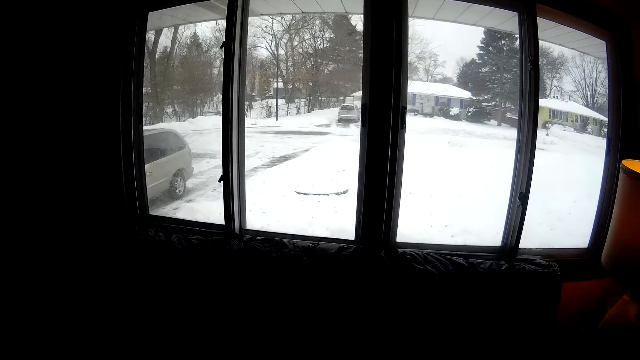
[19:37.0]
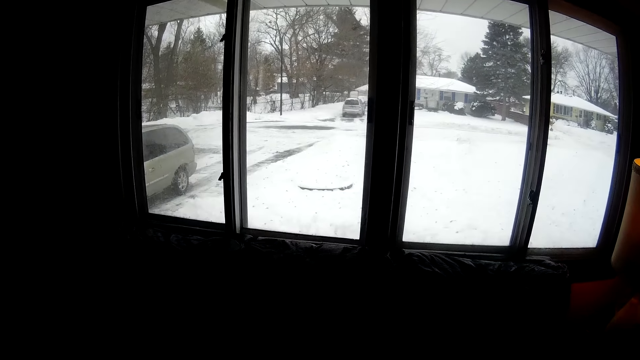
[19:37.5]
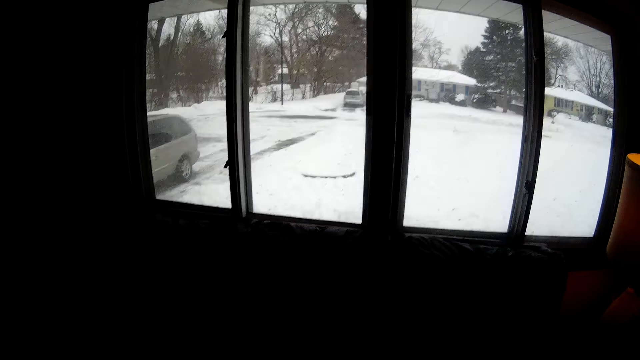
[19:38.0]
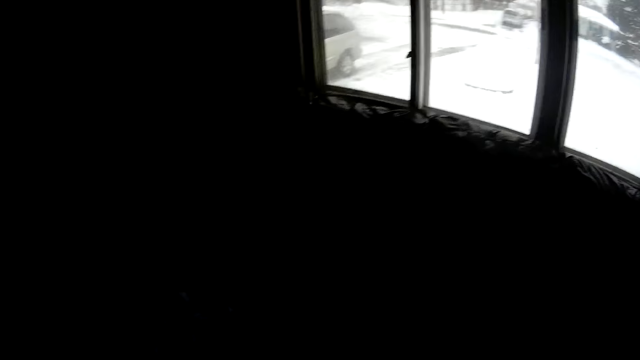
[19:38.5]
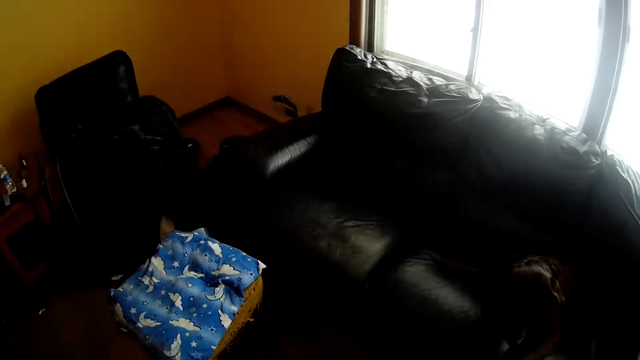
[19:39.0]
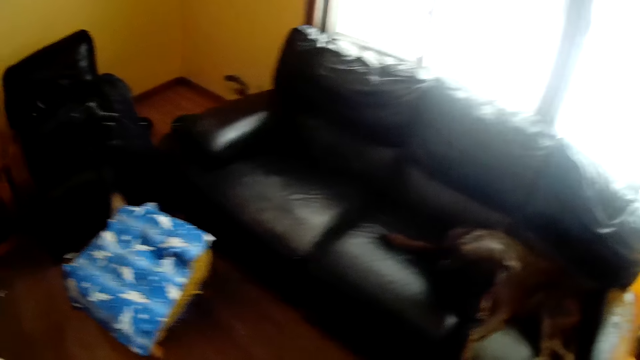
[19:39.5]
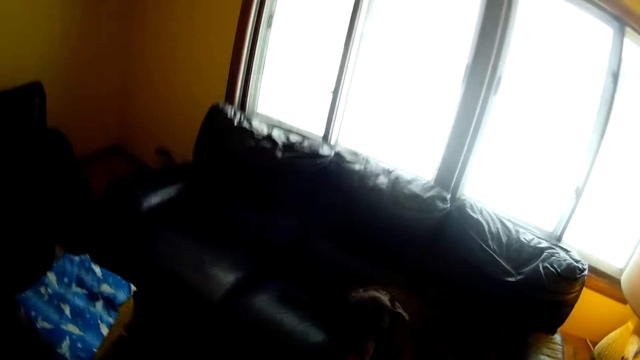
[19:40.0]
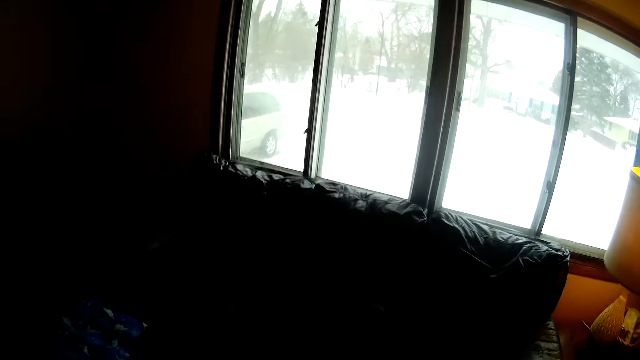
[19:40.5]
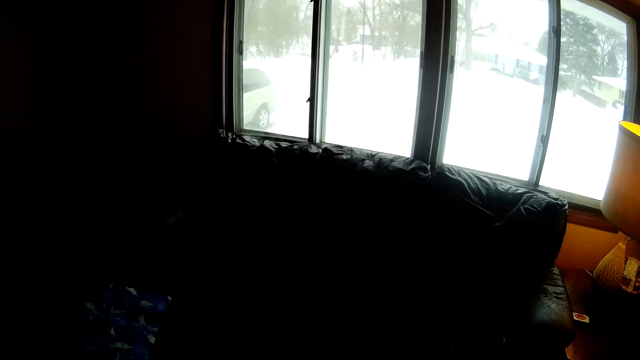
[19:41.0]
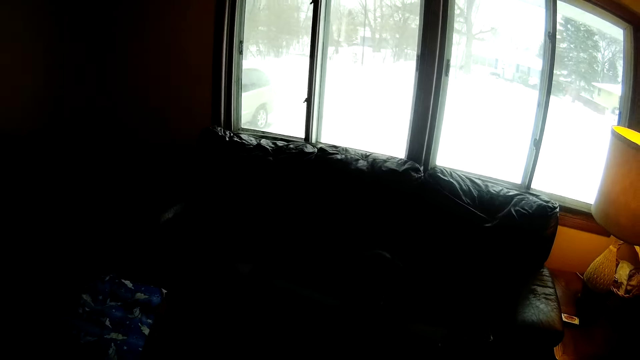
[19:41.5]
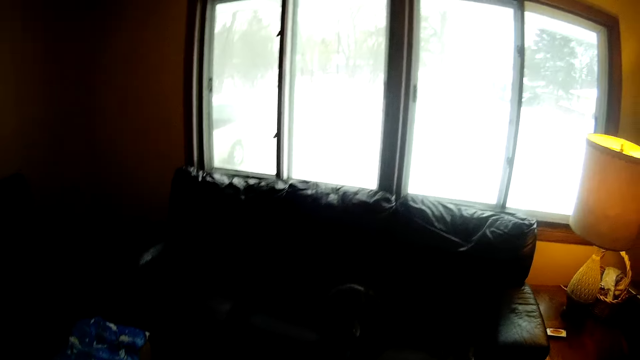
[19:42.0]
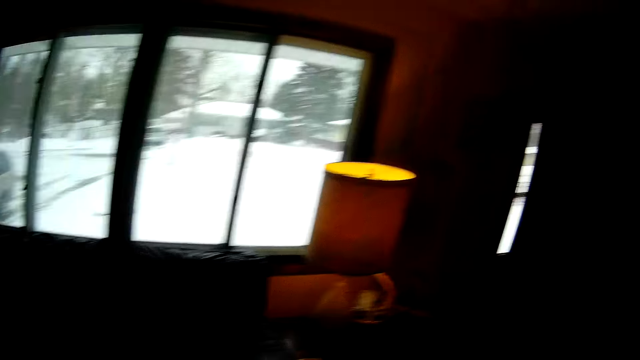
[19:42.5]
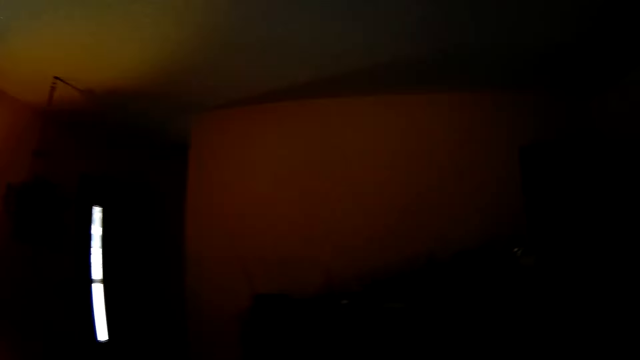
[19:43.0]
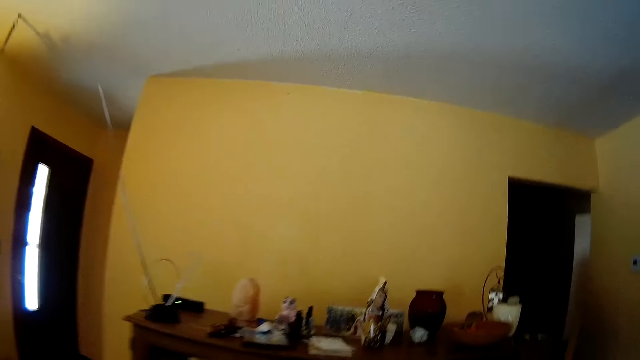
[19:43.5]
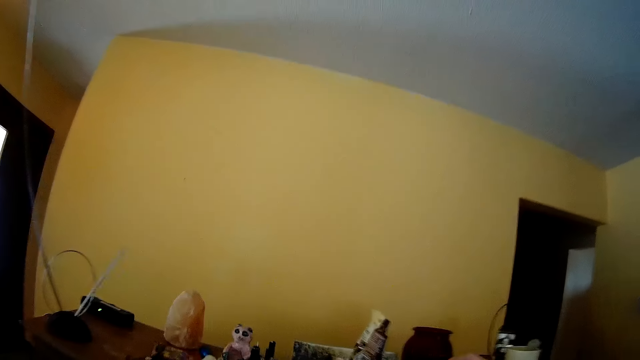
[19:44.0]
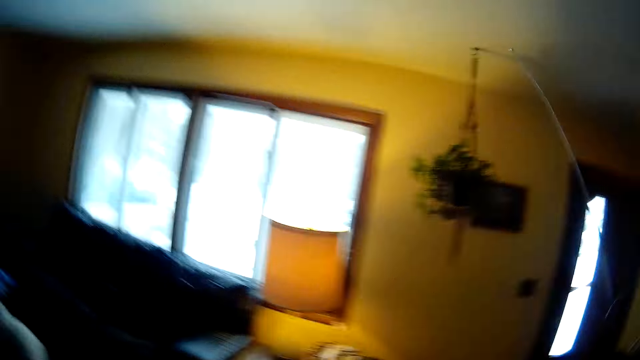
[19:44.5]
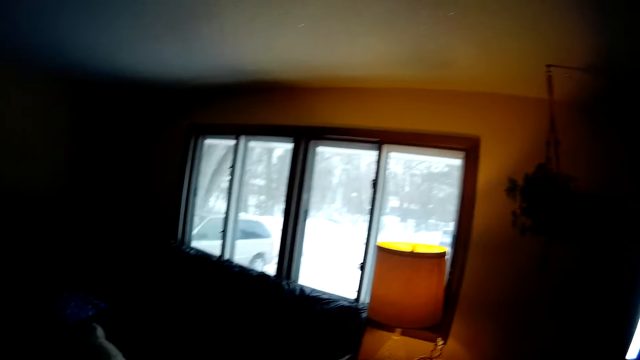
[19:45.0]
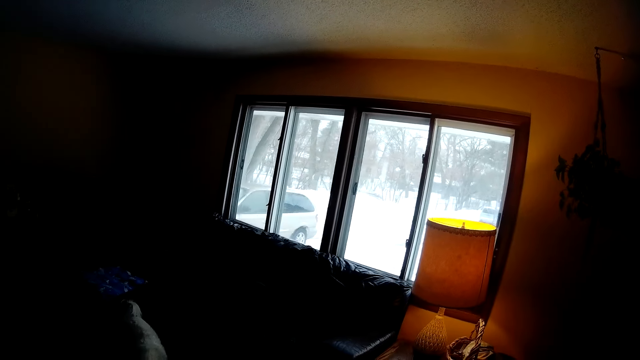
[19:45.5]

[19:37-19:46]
The camera wearer switches the light on.

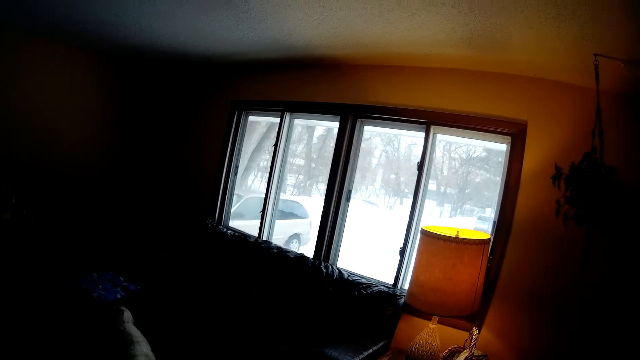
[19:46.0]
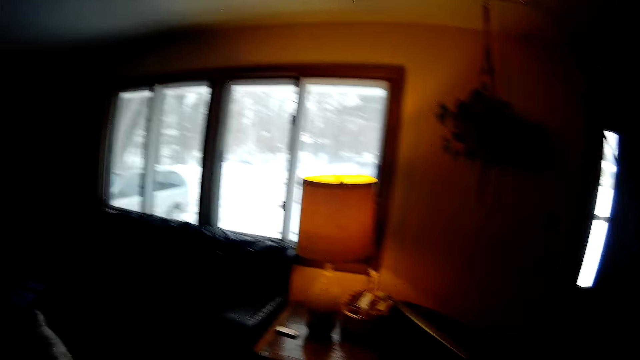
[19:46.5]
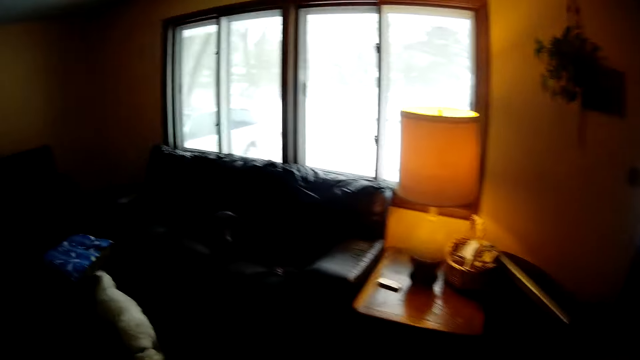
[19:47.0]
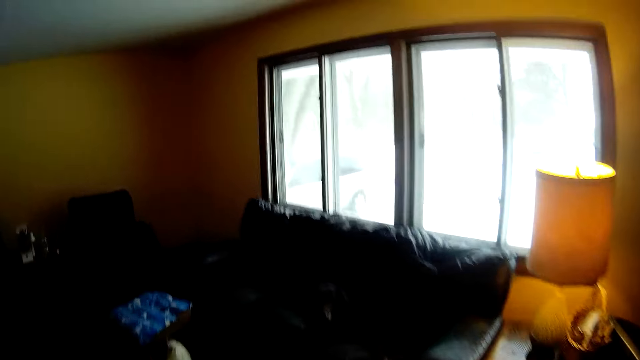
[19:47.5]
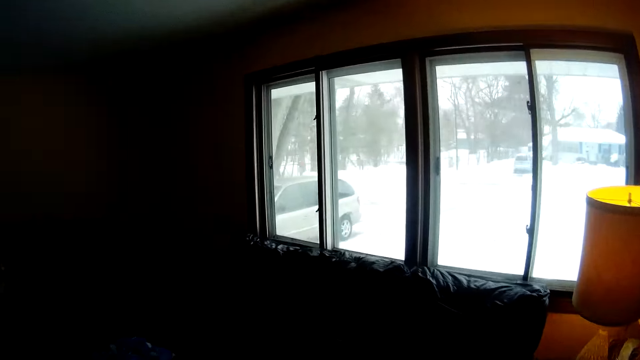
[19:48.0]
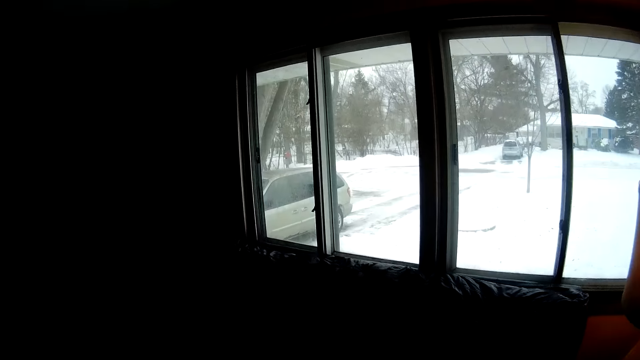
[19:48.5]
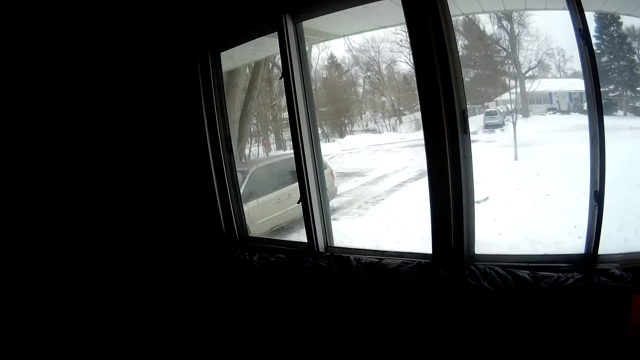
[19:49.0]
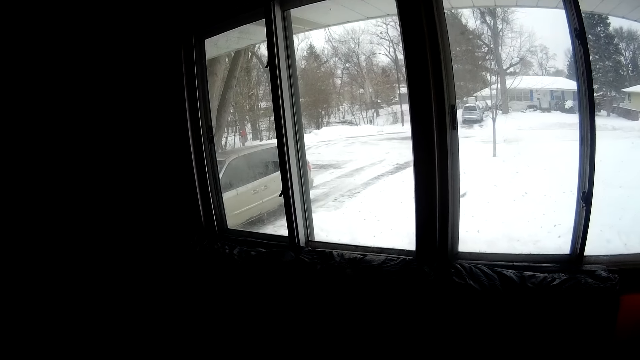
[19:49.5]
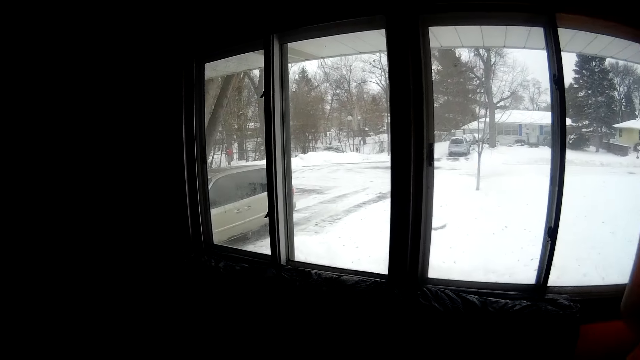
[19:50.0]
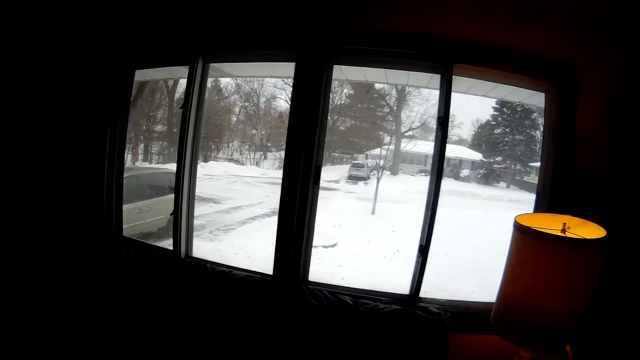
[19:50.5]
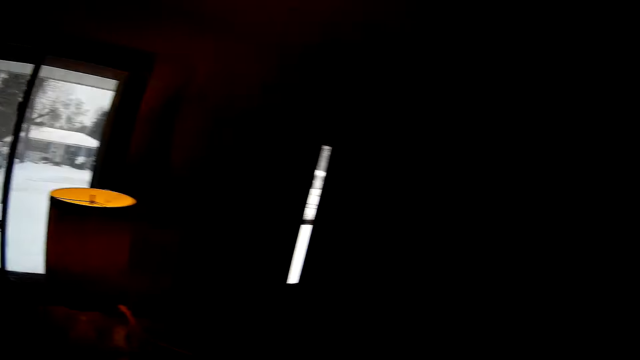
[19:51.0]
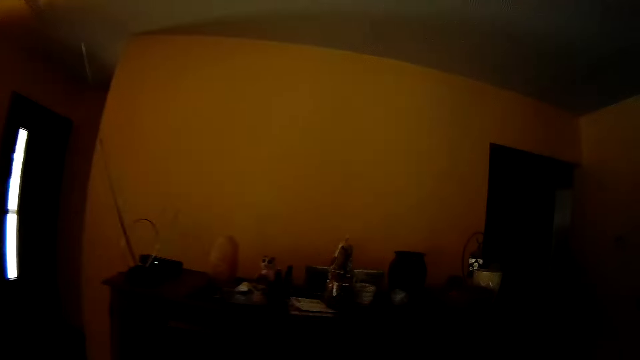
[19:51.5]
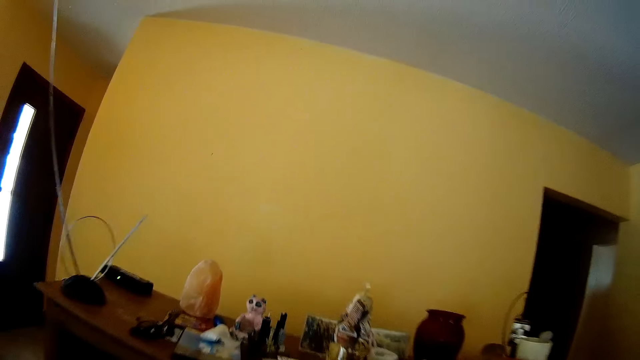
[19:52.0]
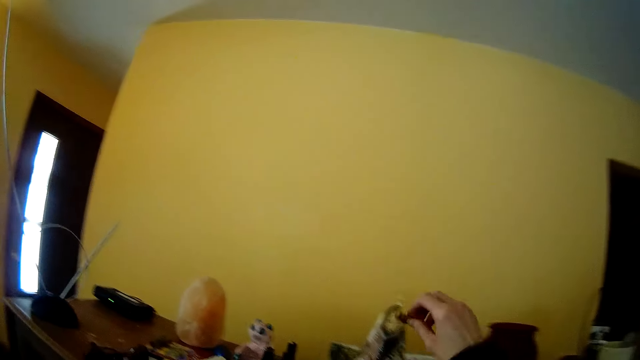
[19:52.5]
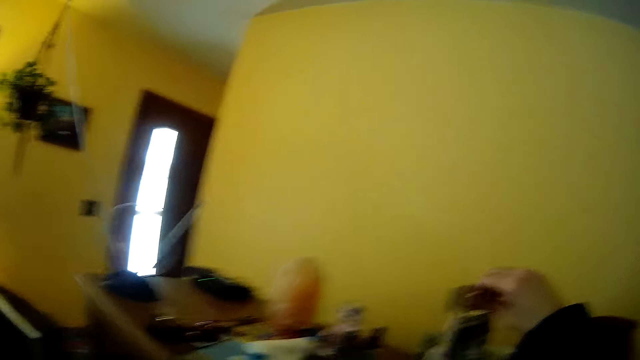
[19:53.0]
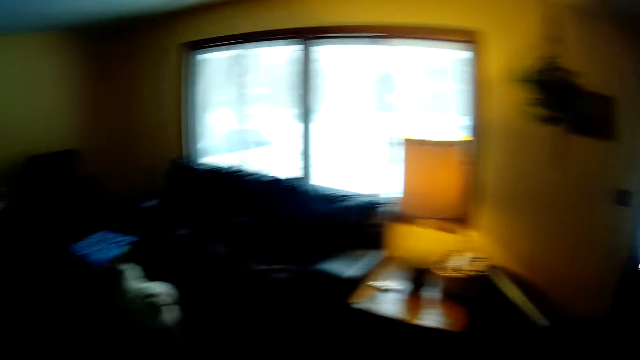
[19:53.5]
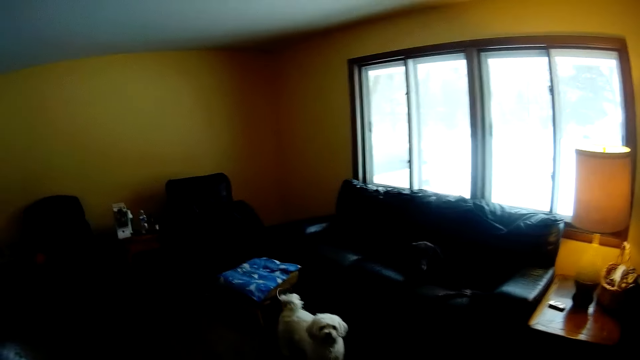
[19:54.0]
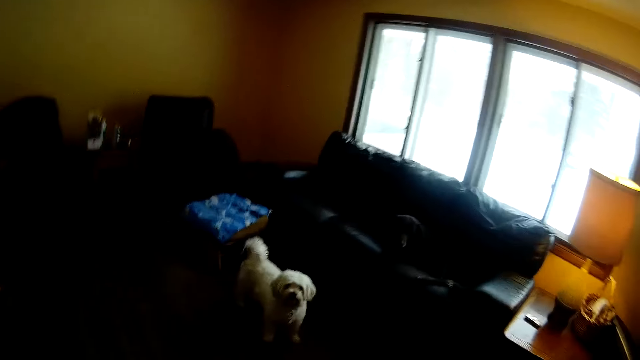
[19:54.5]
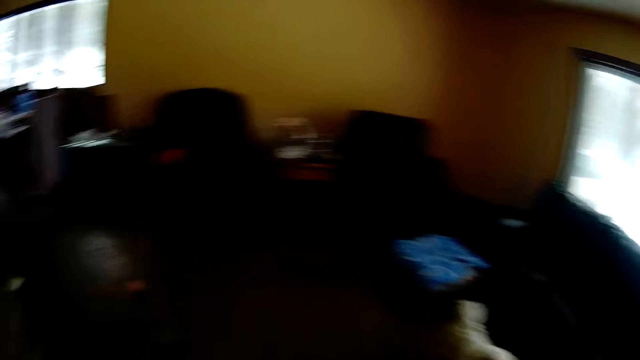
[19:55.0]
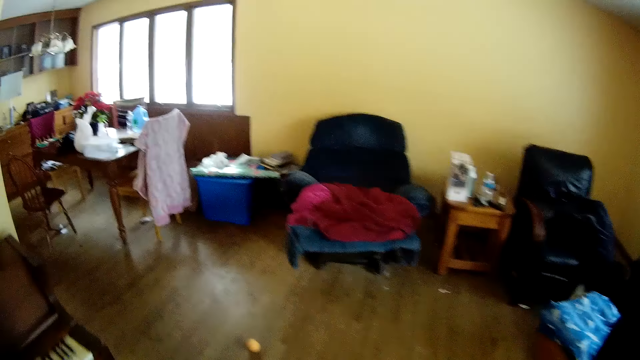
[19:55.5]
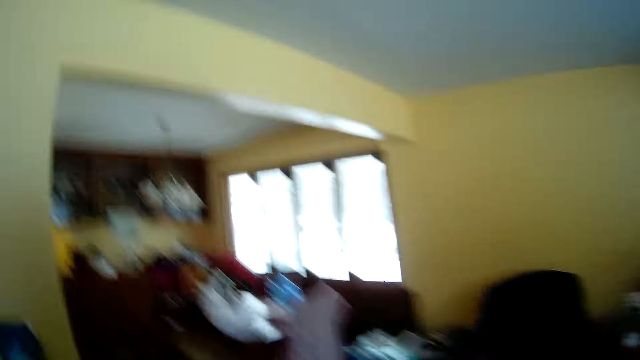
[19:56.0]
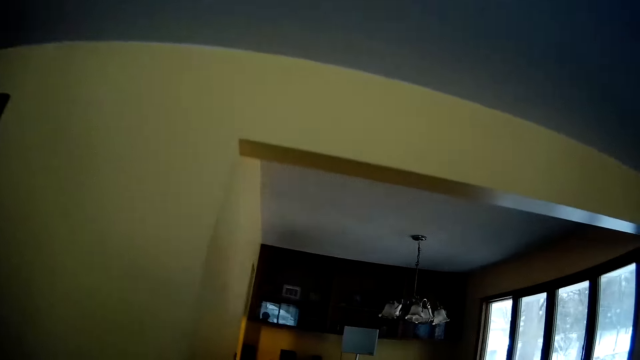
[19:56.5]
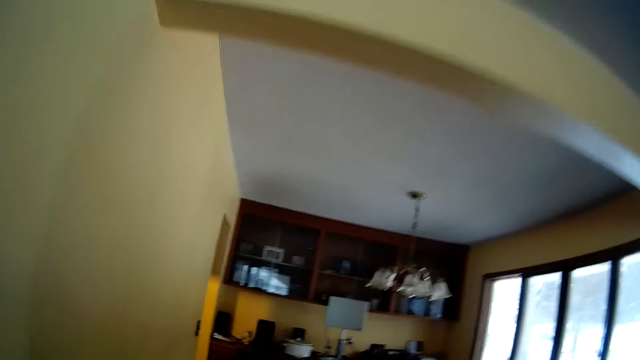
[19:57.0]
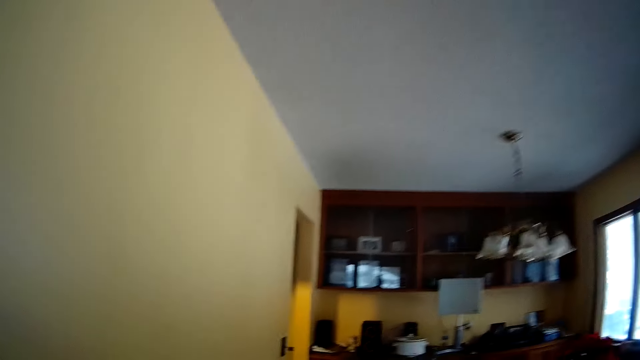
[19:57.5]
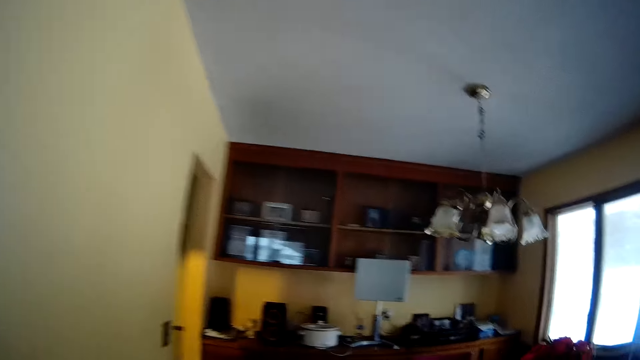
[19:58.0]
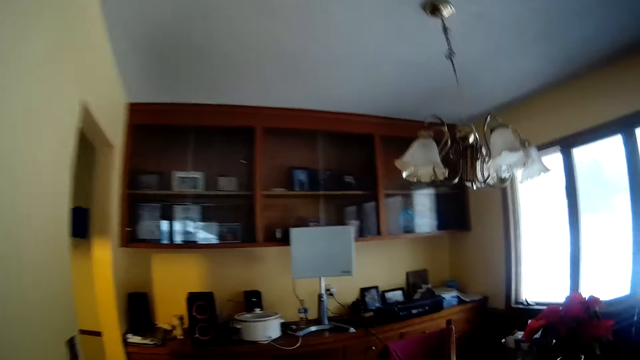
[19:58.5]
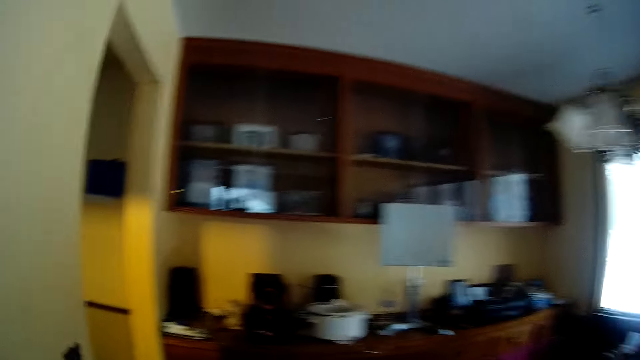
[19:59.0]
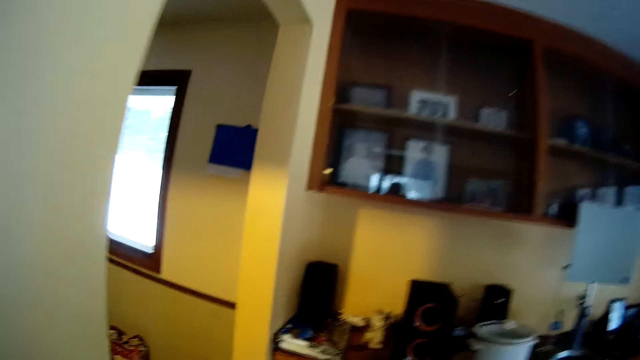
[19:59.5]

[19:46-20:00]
The camera wearer walks in the room. She drops the biscuit with her right hand into the bag of biscuits. She picks something. She walks into another room.
